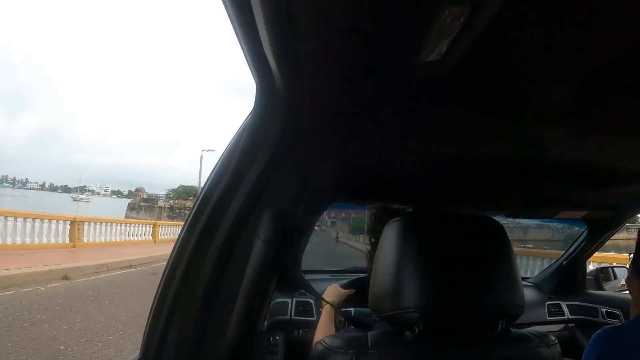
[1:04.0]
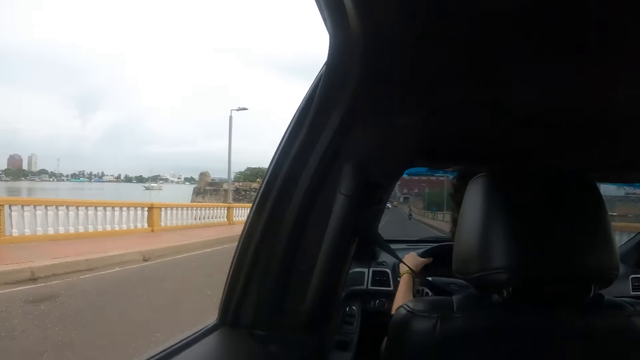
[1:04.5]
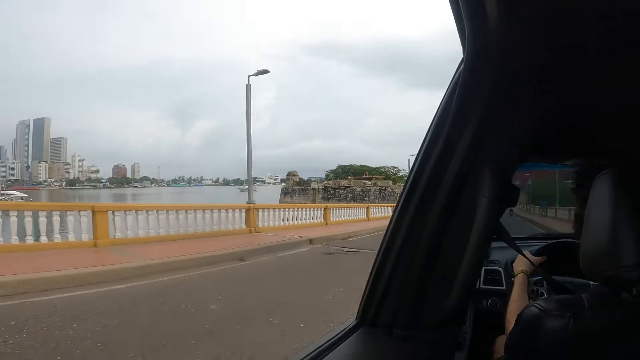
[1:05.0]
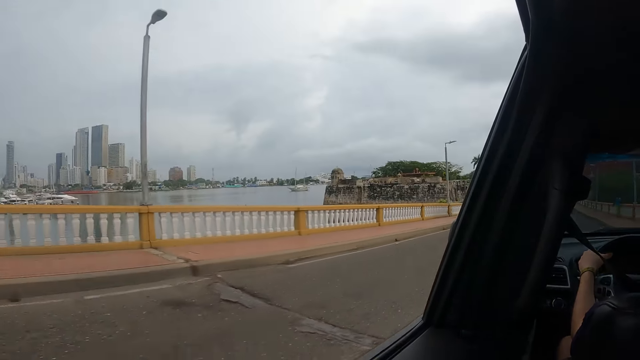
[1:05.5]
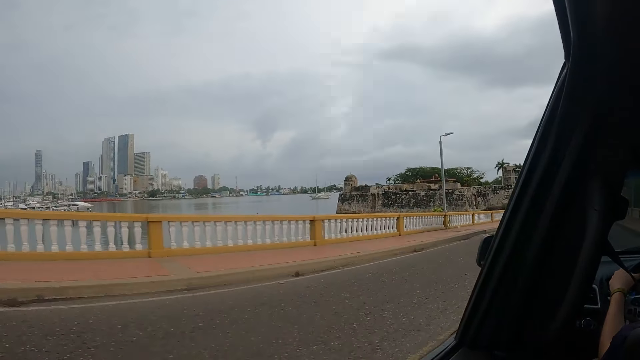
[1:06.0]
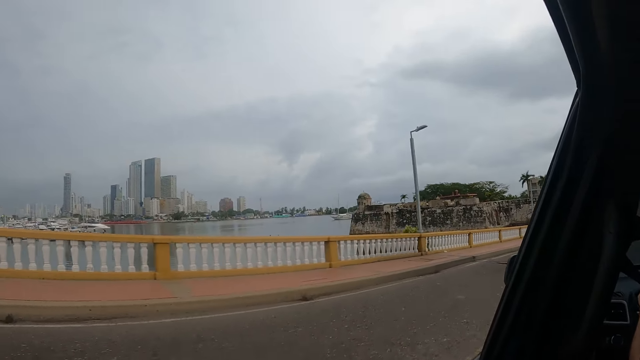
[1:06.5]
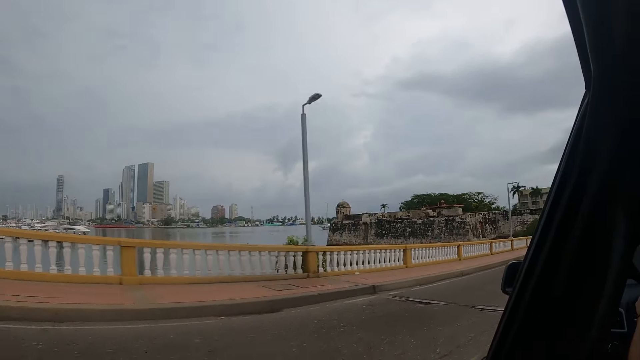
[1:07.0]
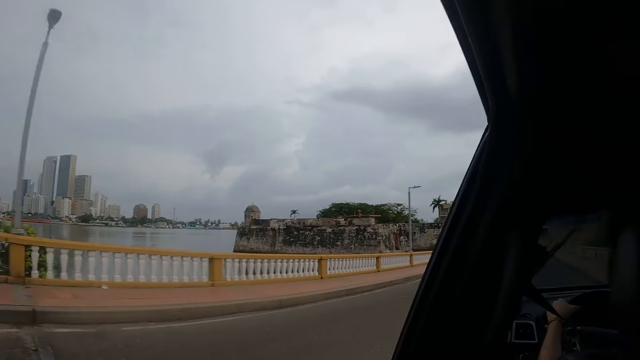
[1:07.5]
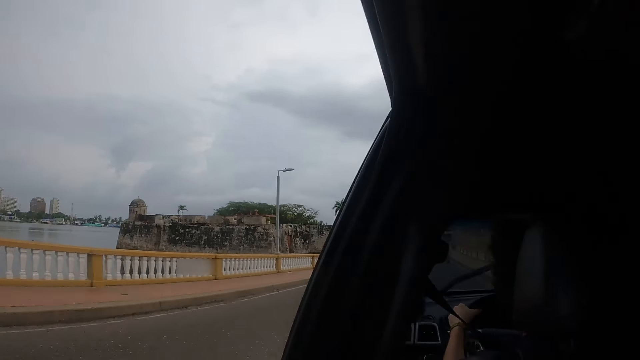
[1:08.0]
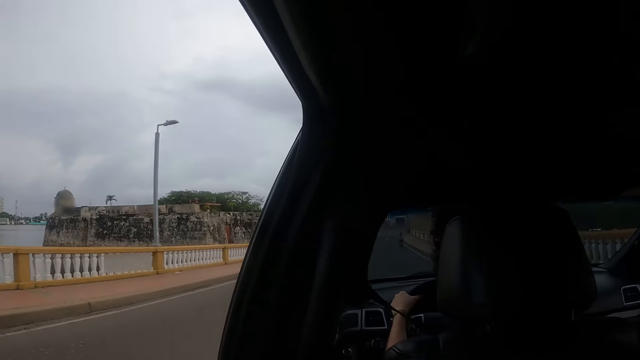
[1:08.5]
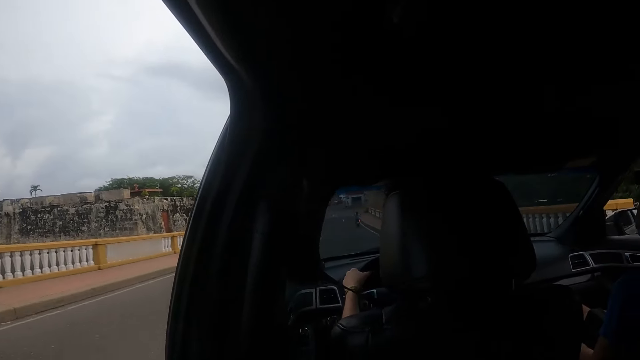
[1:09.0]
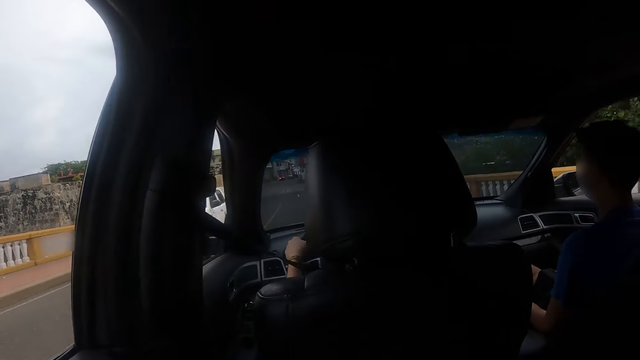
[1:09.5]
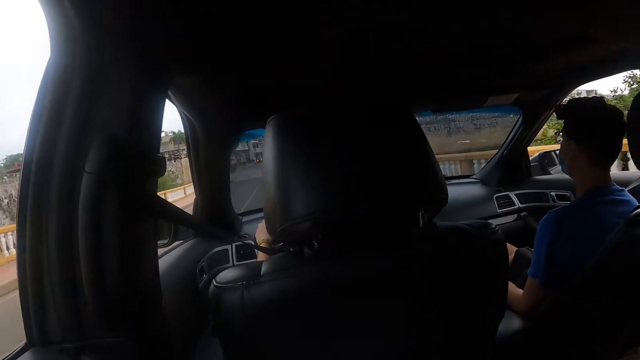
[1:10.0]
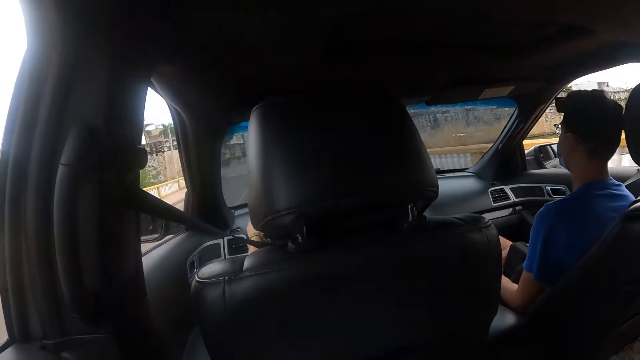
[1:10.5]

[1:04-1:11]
The camera wearer looks out through the window.

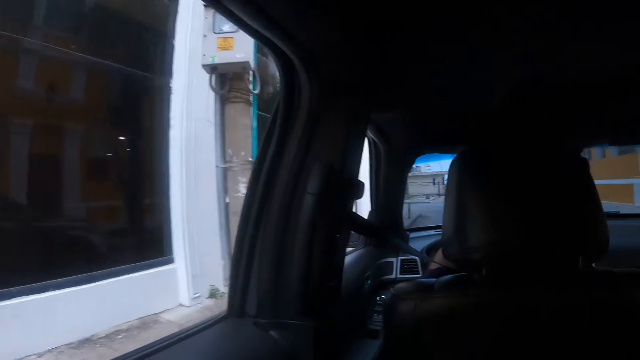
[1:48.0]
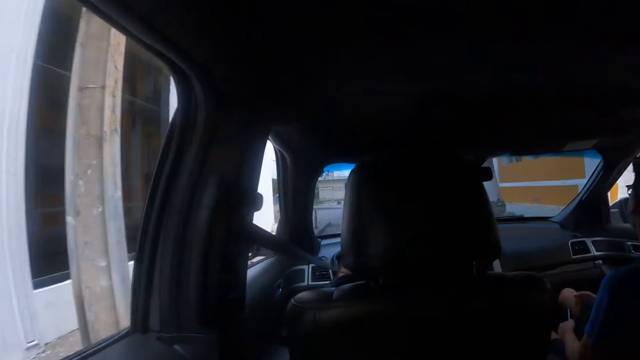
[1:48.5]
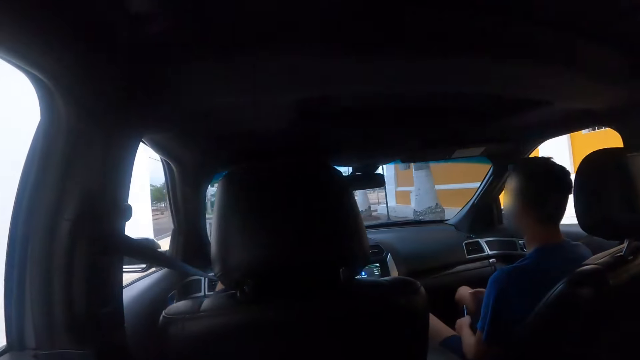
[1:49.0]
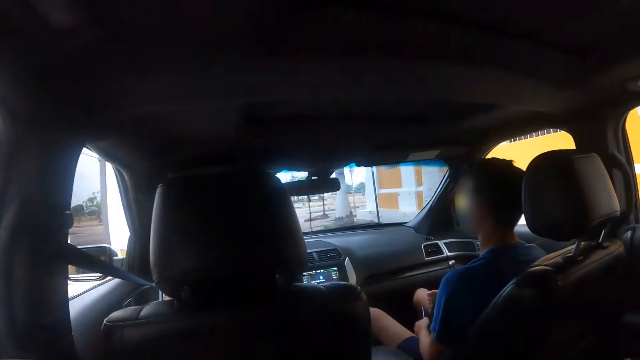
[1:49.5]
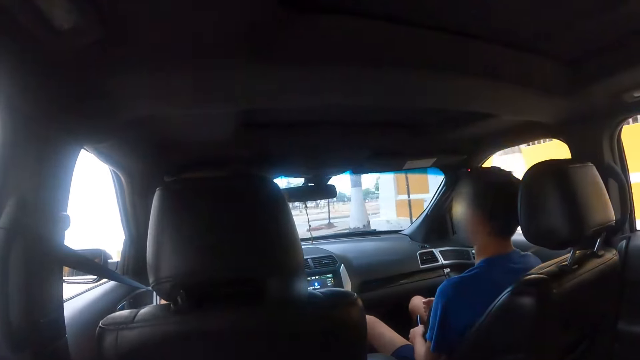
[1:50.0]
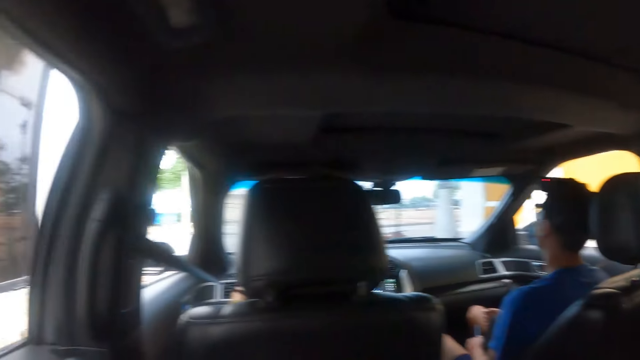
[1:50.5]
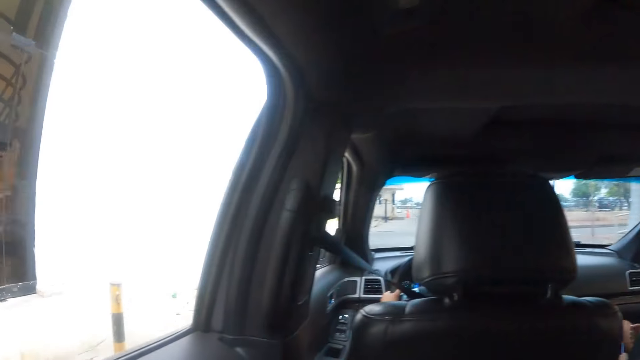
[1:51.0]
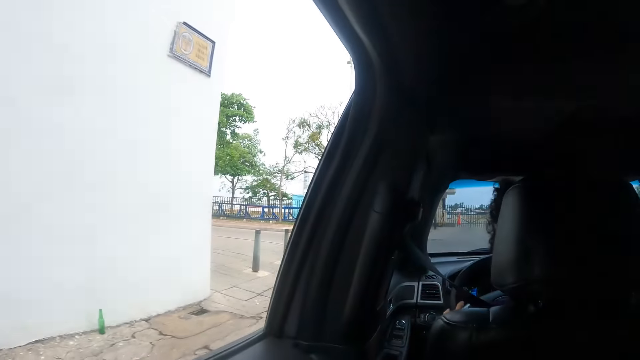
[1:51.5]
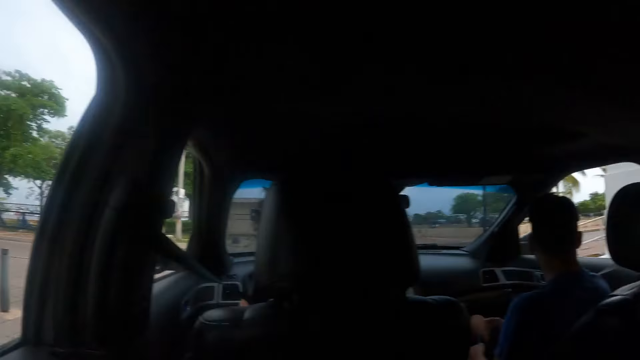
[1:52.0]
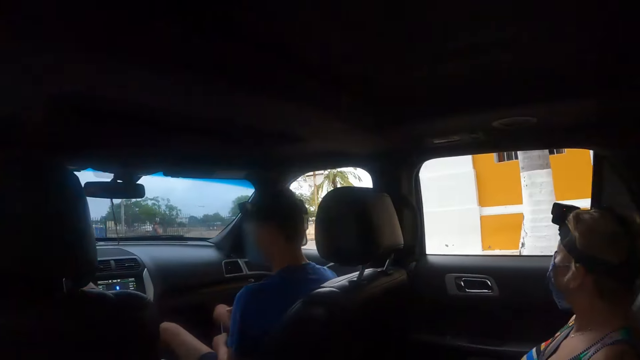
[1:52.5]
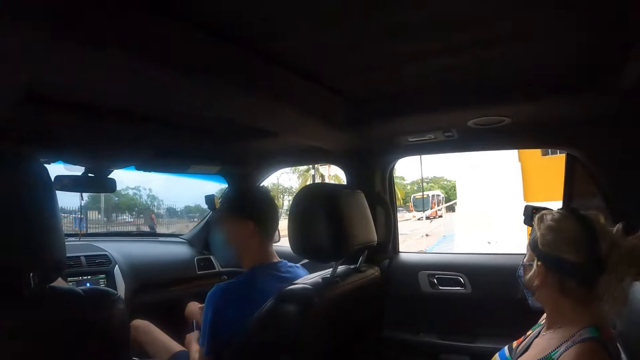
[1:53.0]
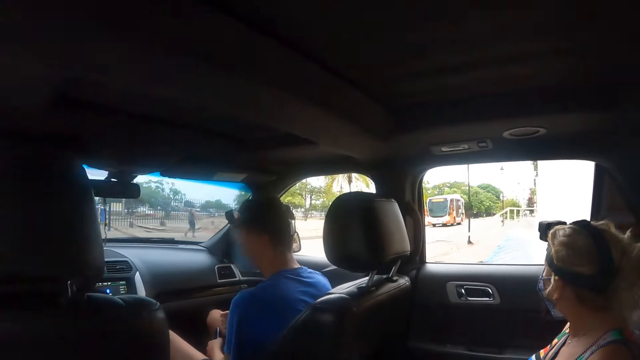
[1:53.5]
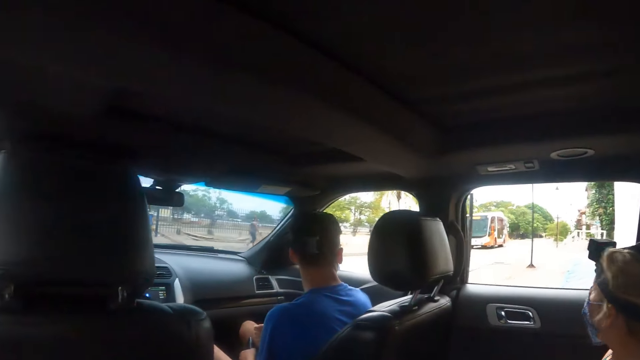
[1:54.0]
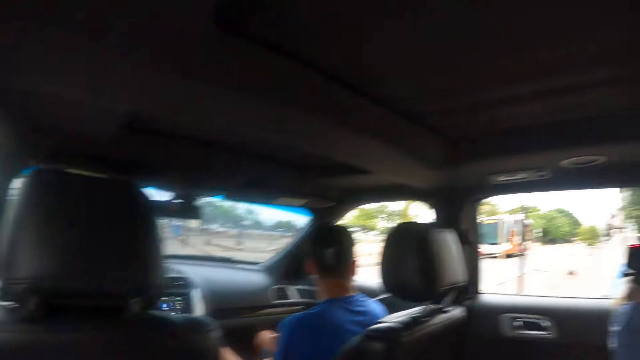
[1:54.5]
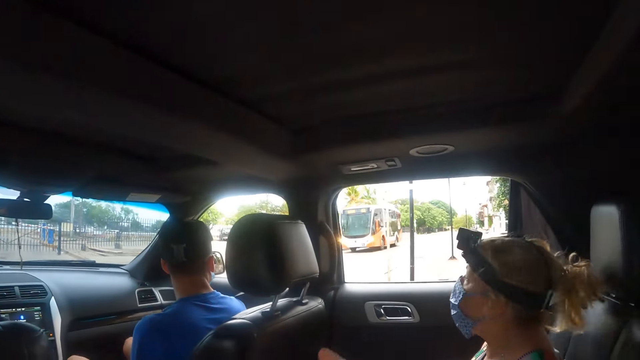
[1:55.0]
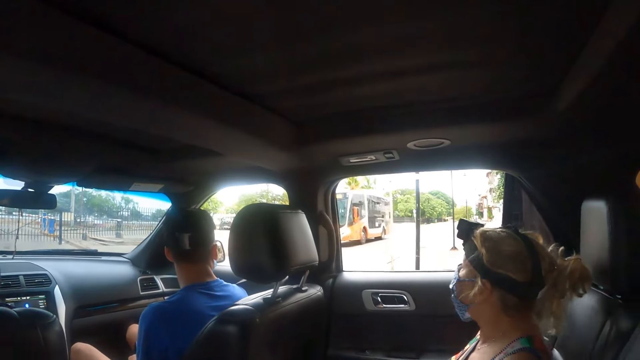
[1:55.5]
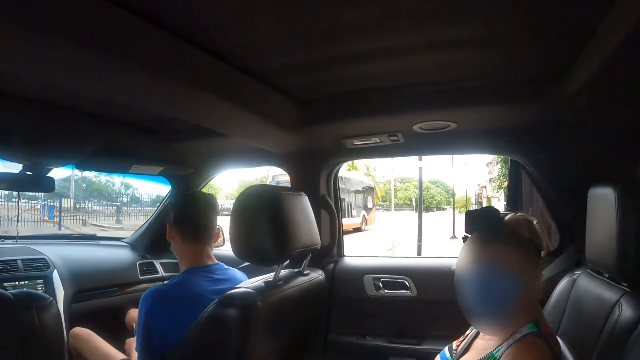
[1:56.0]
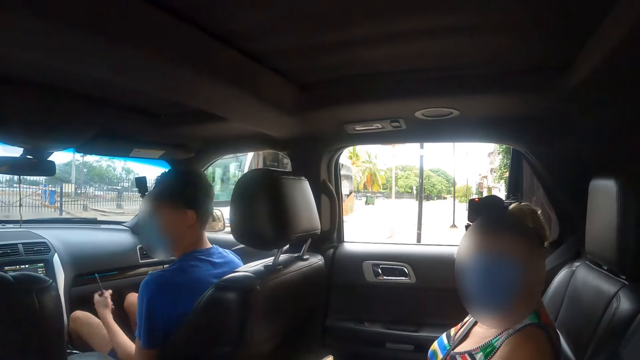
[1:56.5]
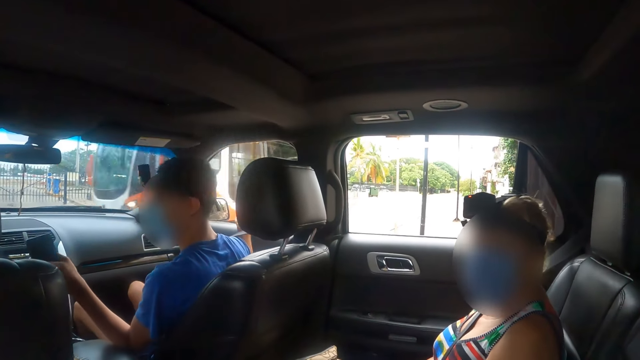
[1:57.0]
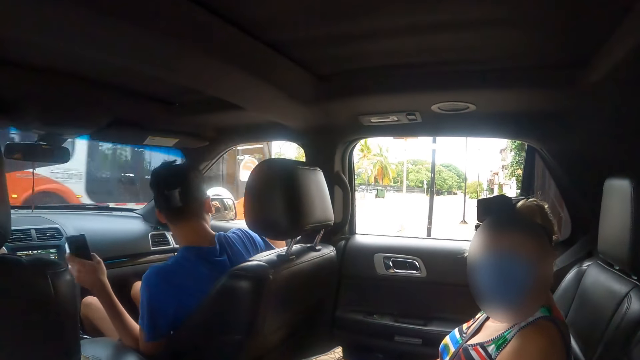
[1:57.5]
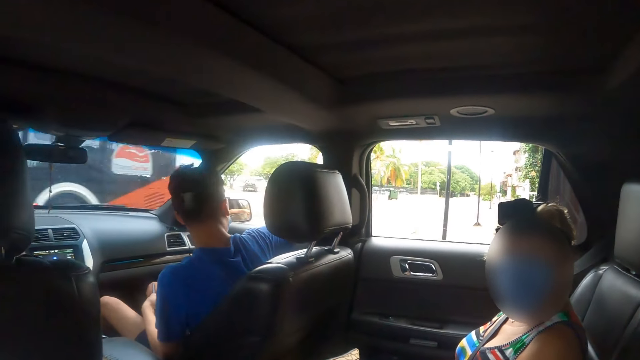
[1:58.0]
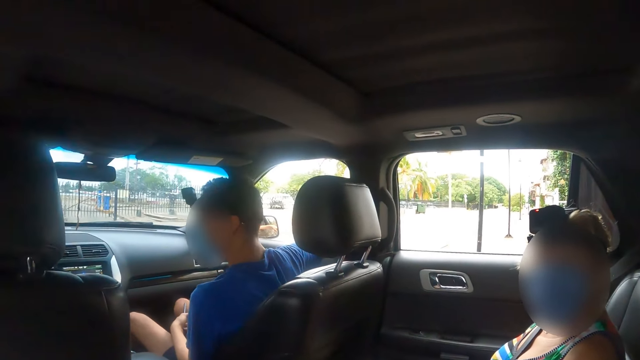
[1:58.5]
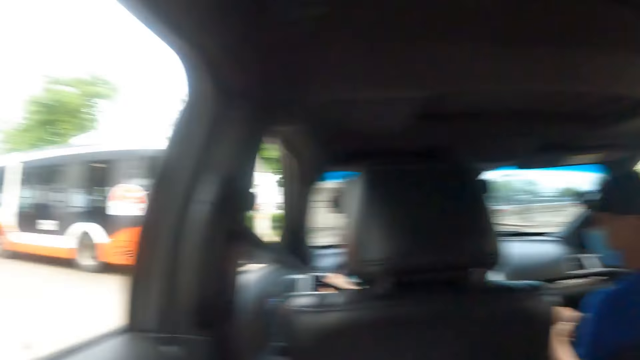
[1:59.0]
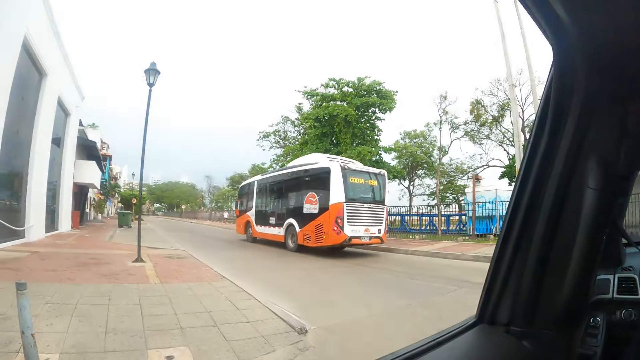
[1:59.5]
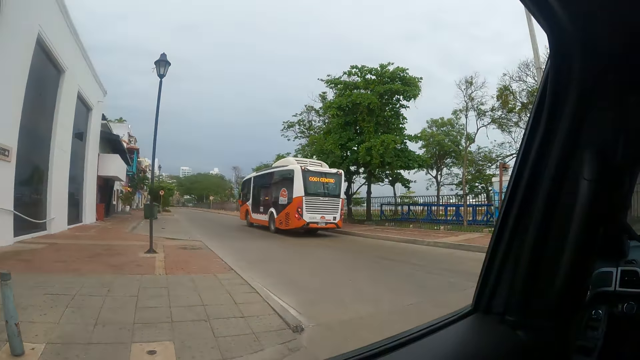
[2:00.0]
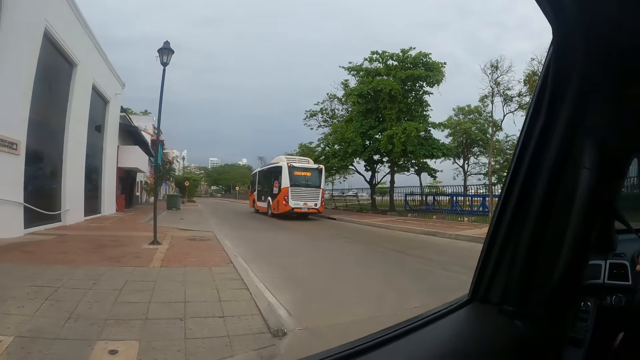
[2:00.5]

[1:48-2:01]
The camera wearer looks inside the car. They look out through the window.
